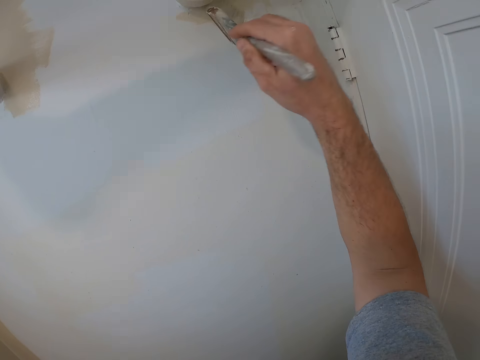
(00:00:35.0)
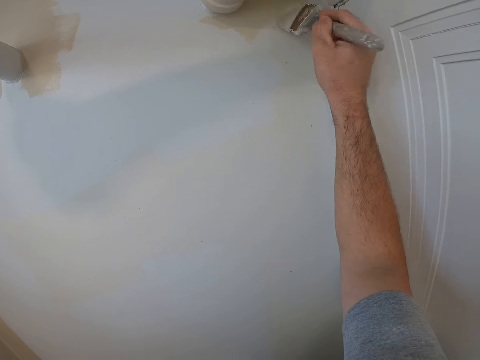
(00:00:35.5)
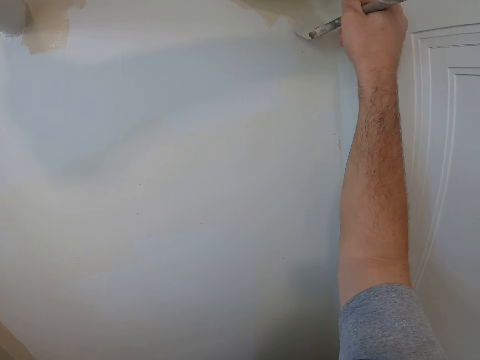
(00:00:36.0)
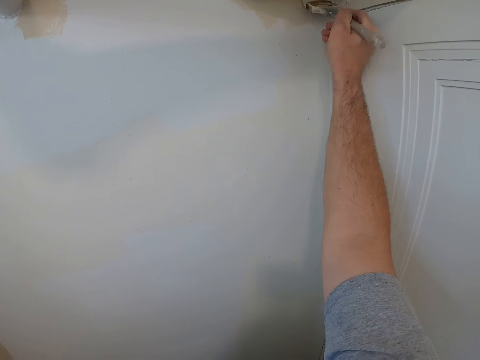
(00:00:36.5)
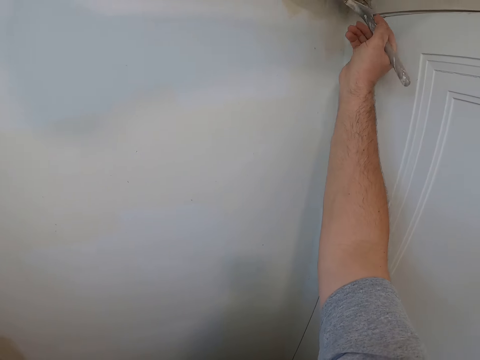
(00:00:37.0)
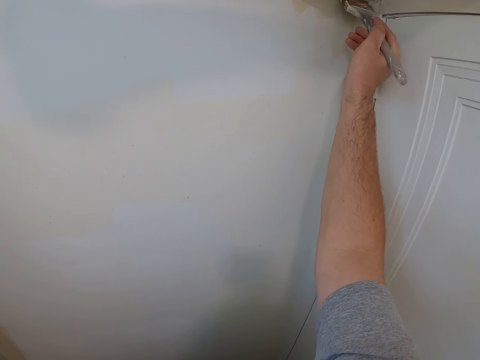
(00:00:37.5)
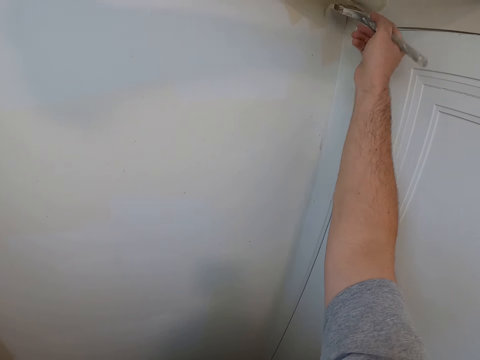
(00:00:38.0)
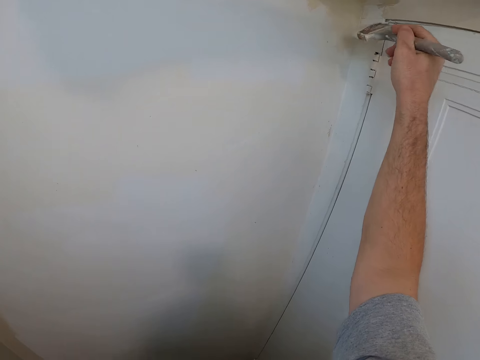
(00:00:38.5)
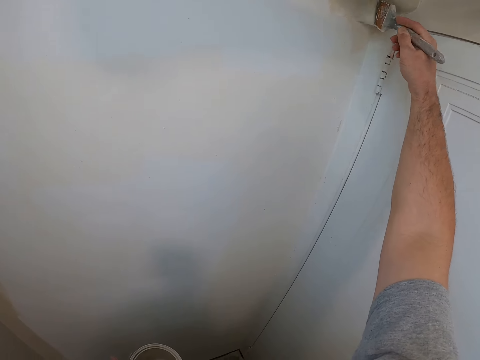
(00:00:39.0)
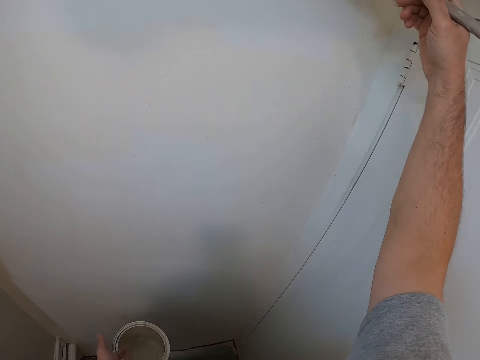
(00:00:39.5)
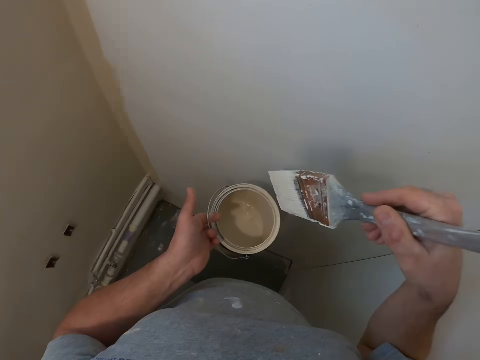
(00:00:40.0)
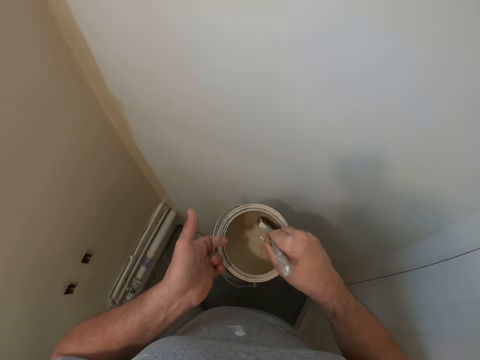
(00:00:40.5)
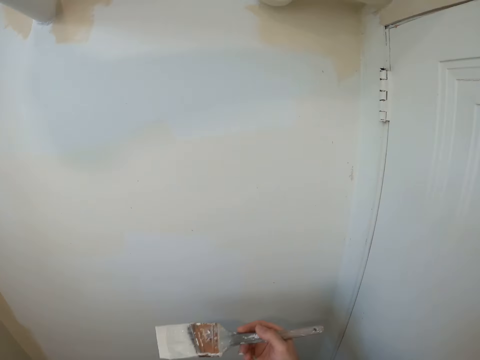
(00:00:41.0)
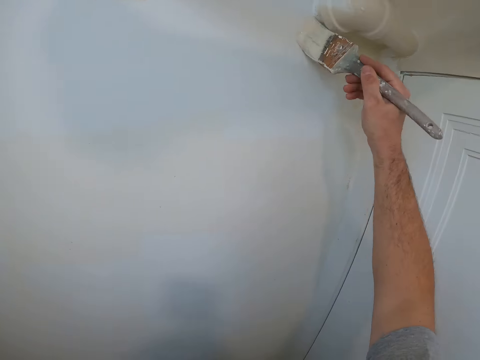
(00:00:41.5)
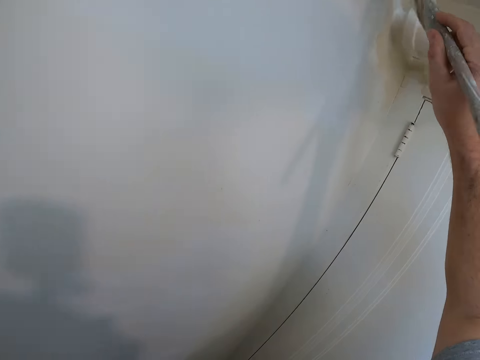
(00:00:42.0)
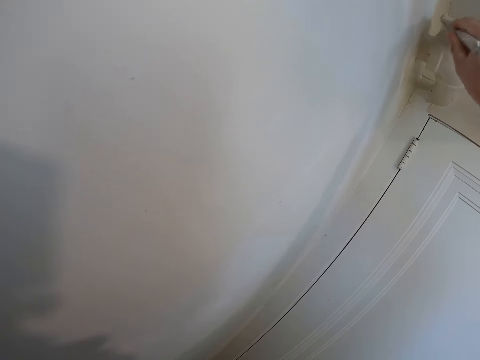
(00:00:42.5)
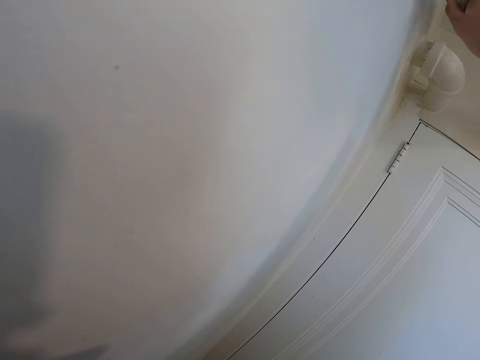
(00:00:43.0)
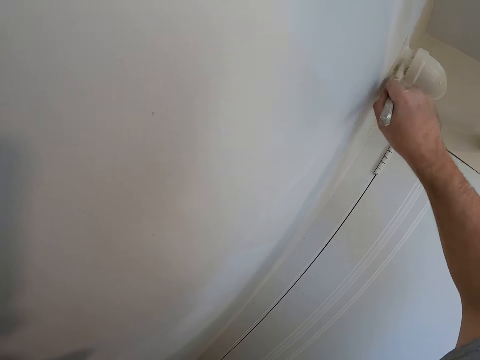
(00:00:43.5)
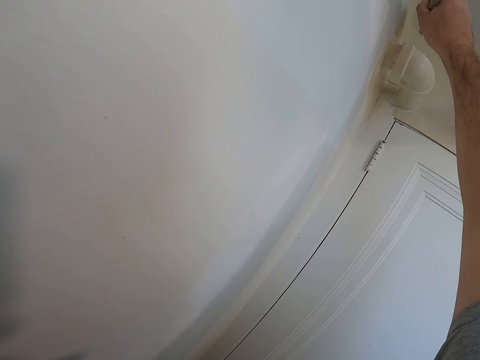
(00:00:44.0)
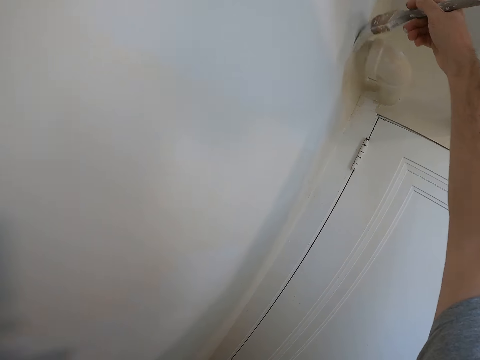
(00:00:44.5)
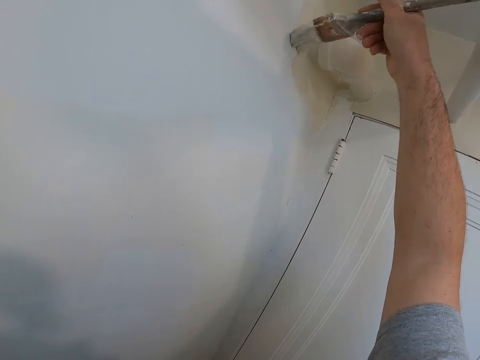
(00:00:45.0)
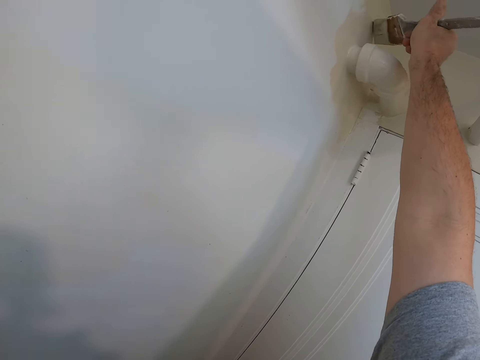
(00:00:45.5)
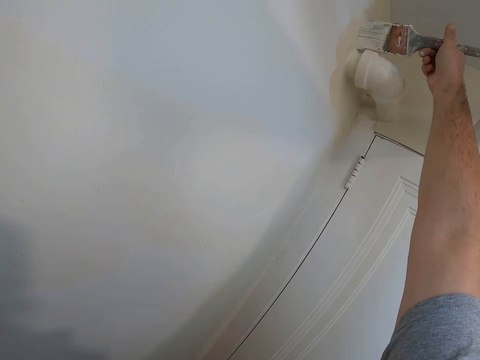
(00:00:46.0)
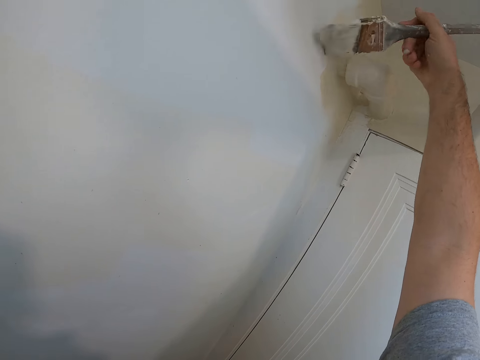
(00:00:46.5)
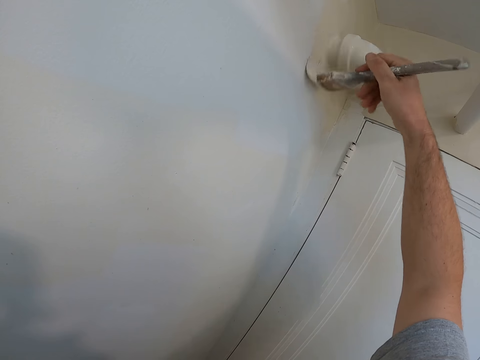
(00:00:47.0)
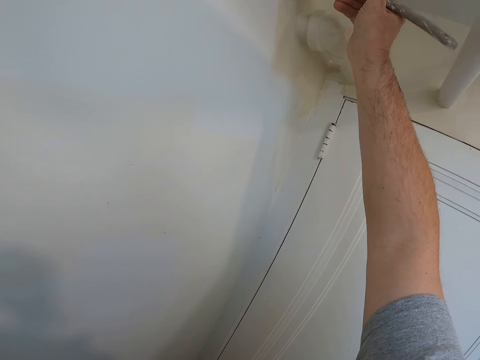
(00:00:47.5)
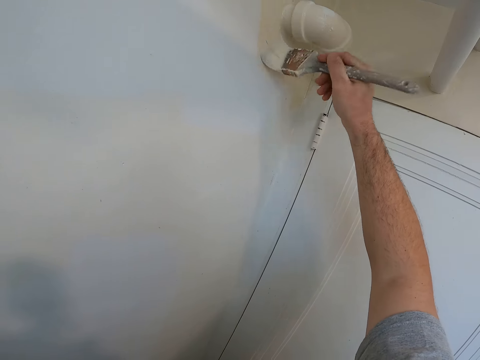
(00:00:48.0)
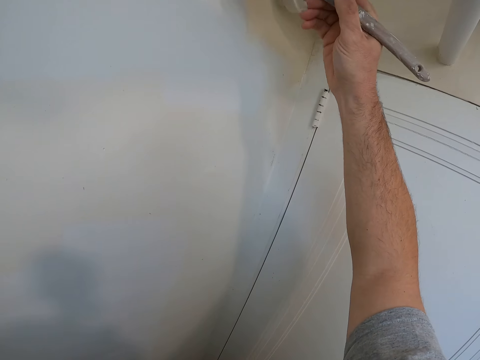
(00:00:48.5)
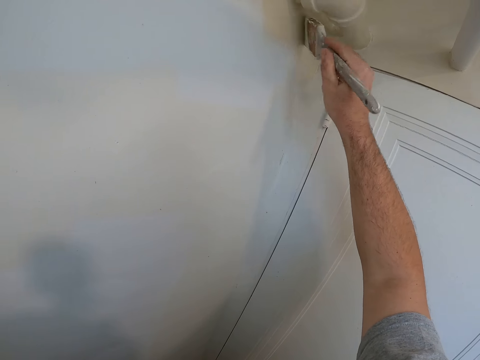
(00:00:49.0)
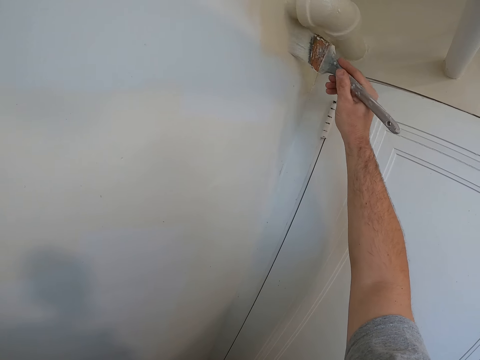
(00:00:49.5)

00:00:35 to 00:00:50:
The camera wearer paints the wall with a paint brush. They dip the paint brush into a paint container. They paint the wall with the paint brush.

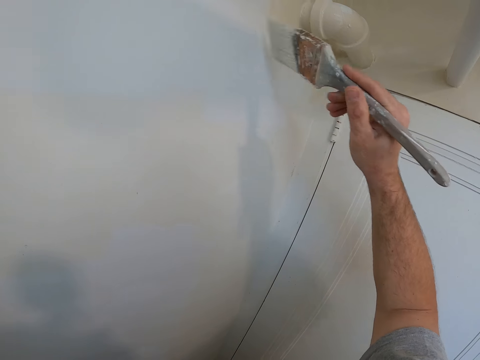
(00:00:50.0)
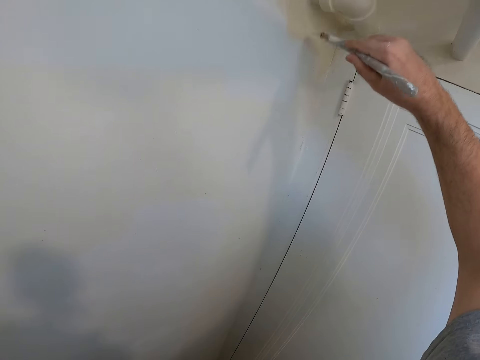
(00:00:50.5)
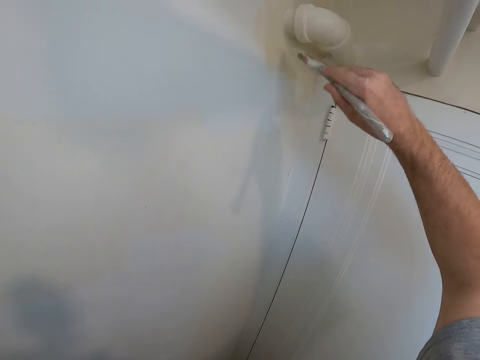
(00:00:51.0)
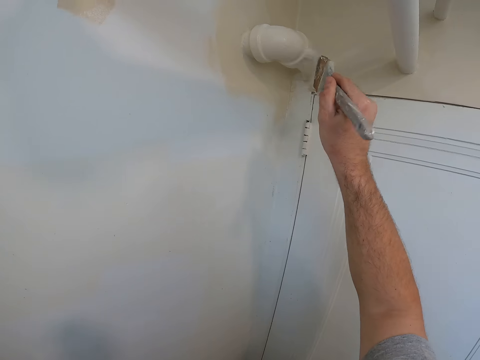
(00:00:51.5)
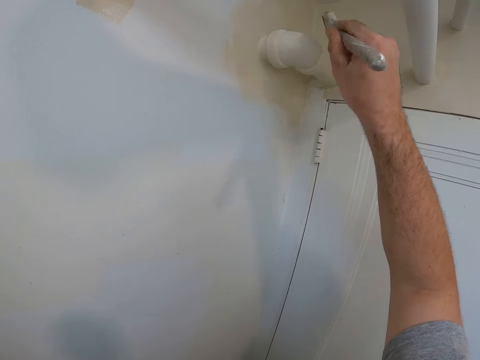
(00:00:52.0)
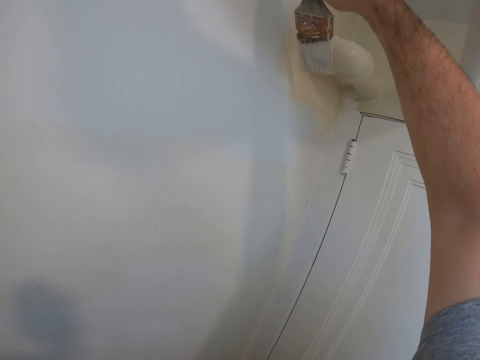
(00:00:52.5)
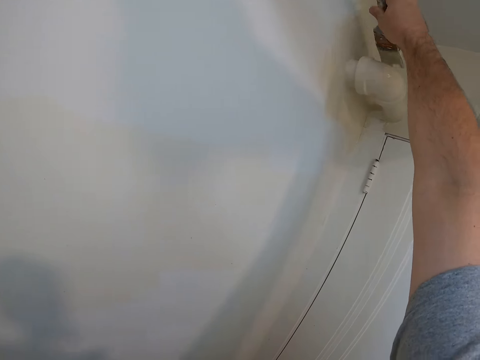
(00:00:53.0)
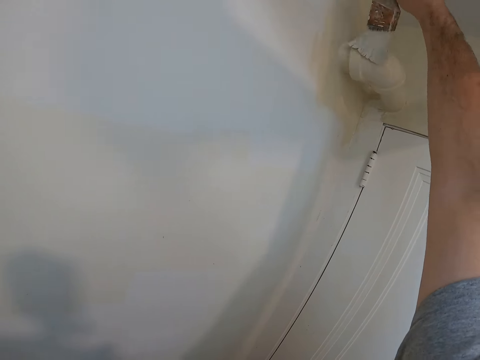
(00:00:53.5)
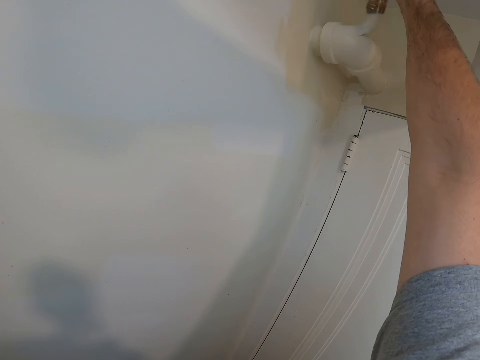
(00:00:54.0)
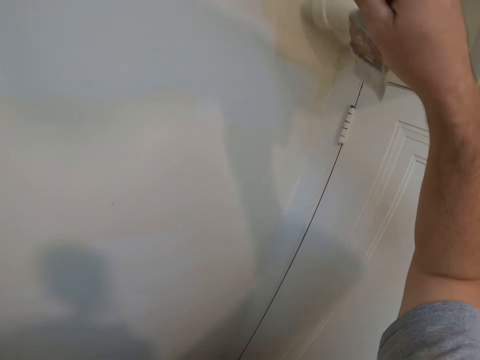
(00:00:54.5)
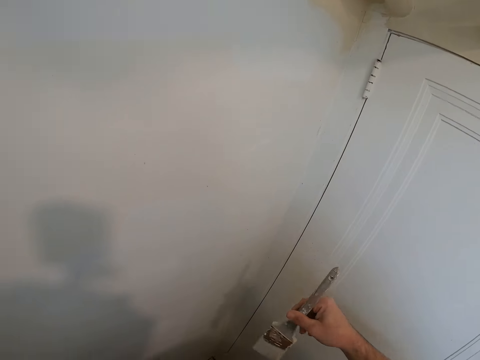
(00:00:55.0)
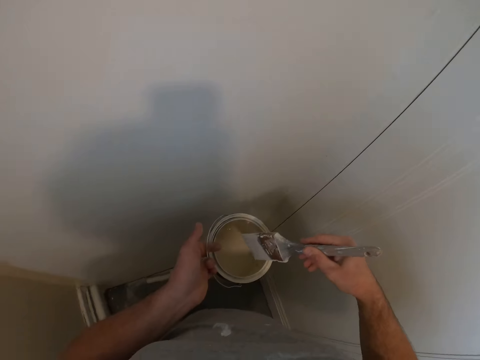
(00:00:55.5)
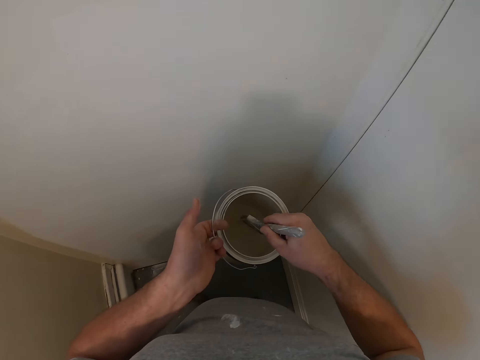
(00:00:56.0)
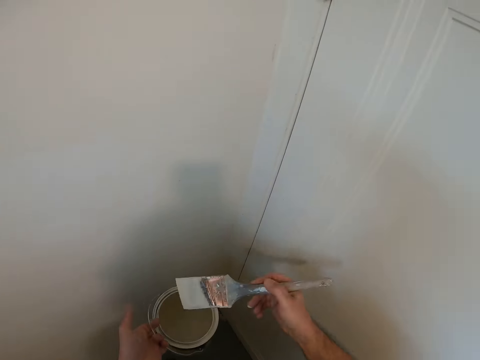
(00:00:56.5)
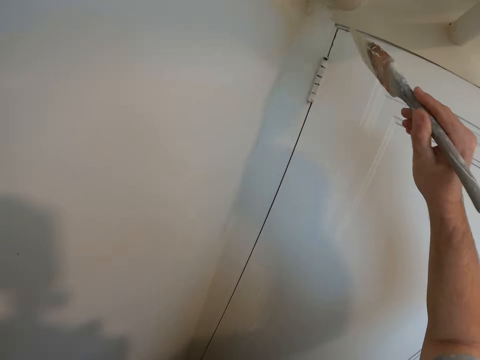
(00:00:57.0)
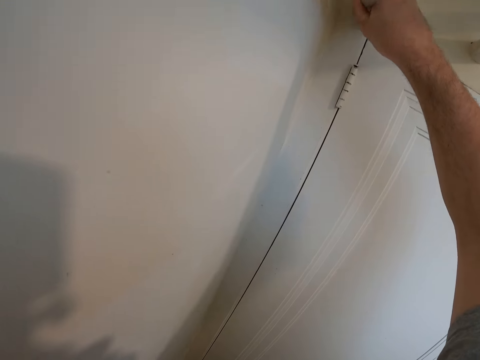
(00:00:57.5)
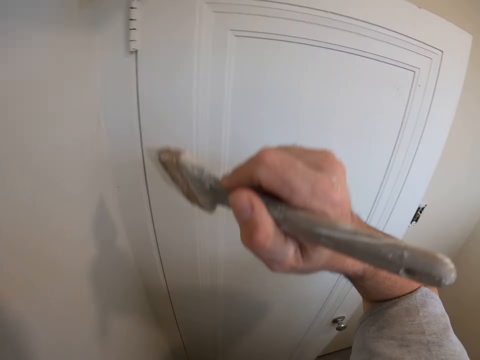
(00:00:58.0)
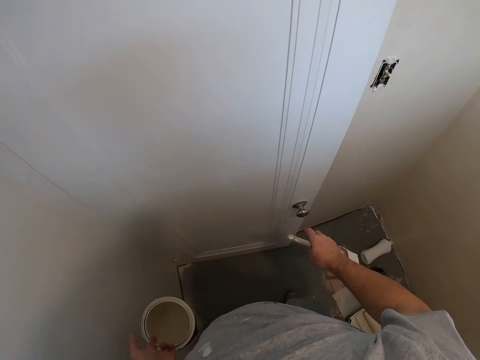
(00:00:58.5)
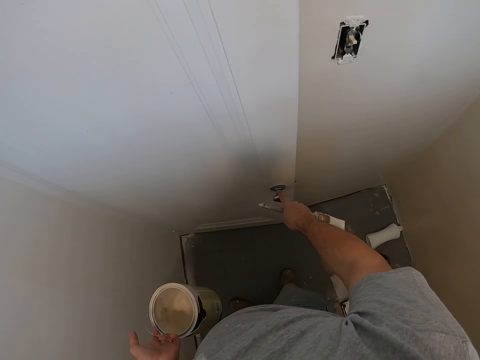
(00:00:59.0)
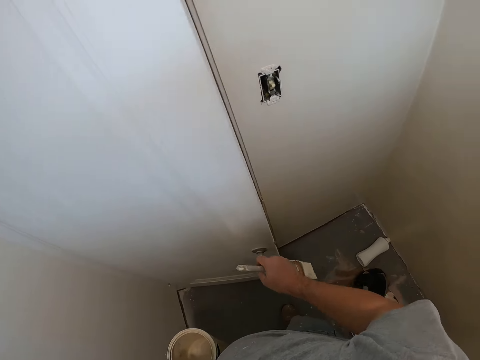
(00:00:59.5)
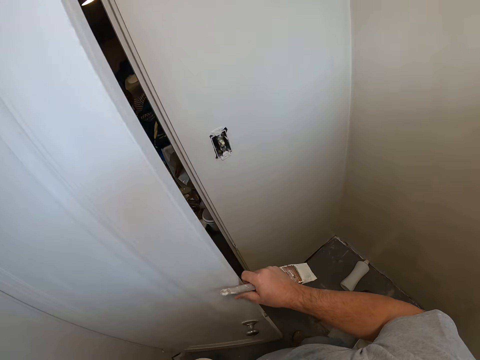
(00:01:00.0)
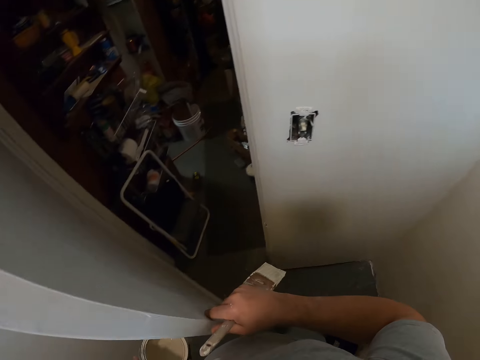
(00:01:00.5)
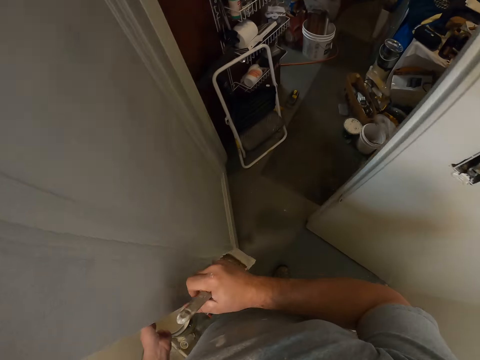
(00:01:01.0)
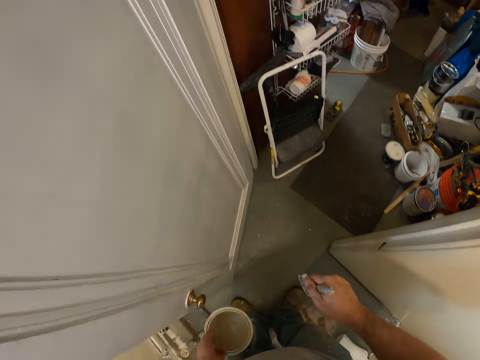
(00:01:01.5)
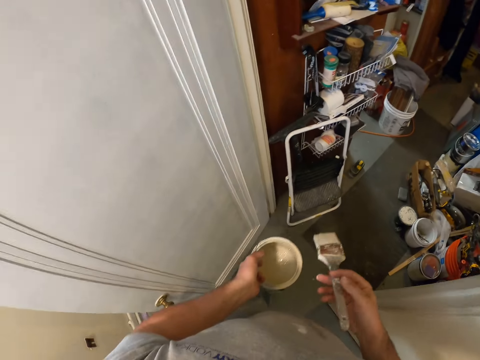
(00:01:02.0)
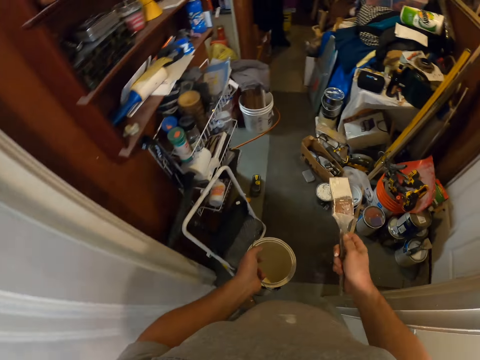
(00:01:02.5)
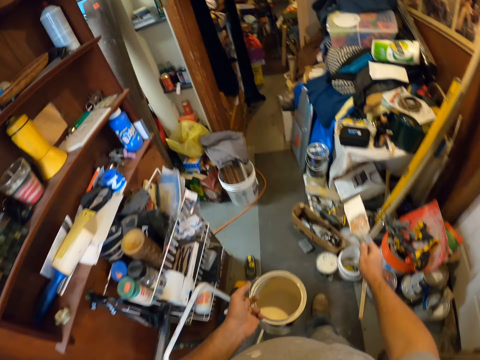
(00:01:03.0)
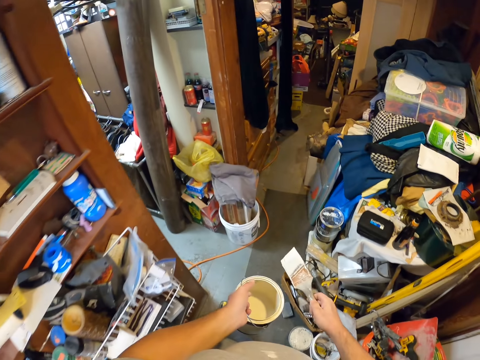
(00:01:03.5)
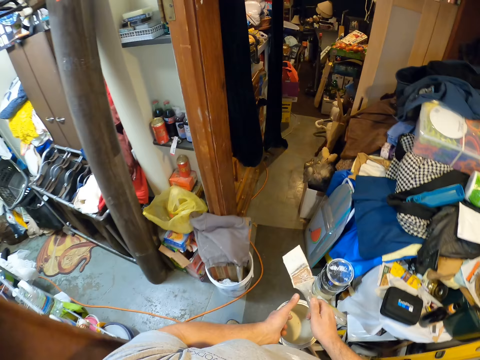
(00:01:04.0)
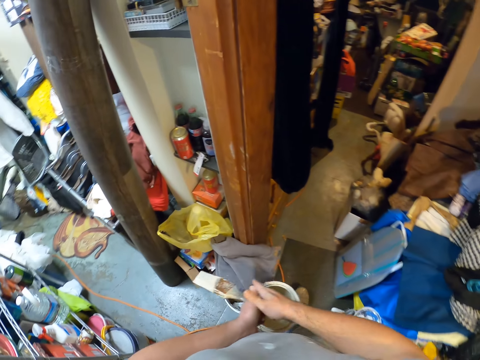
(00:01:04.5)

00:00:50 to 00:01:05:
The camera wearer dips the paint brush into a paint container. They paint the wall with the paint brush. They open the door. They walk to the machine in the apartment.
